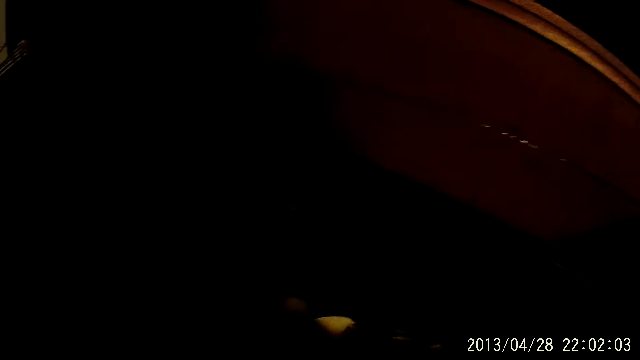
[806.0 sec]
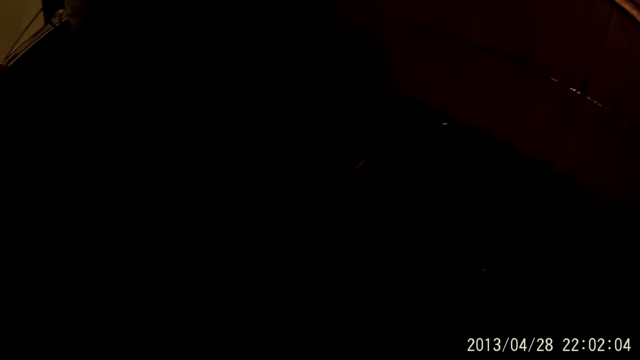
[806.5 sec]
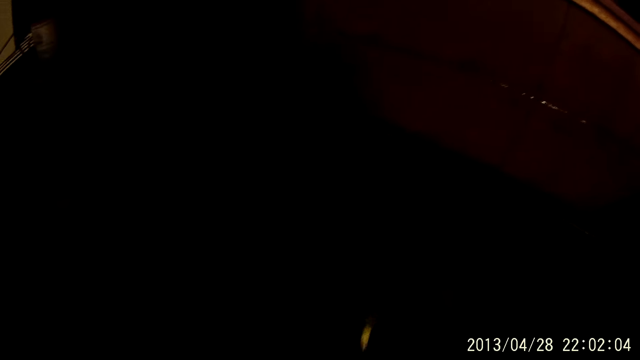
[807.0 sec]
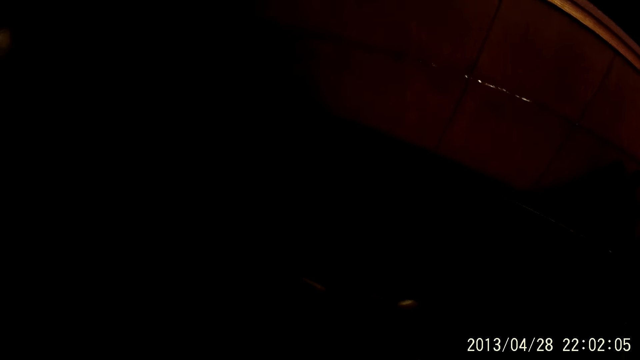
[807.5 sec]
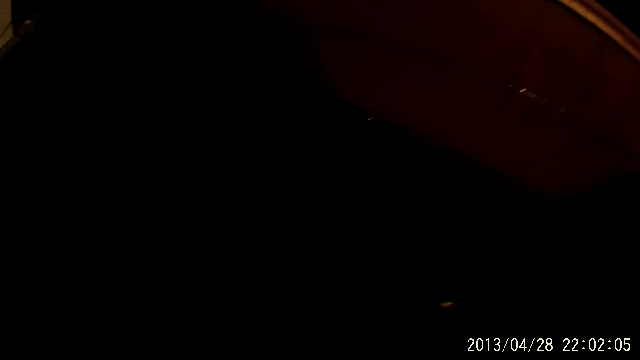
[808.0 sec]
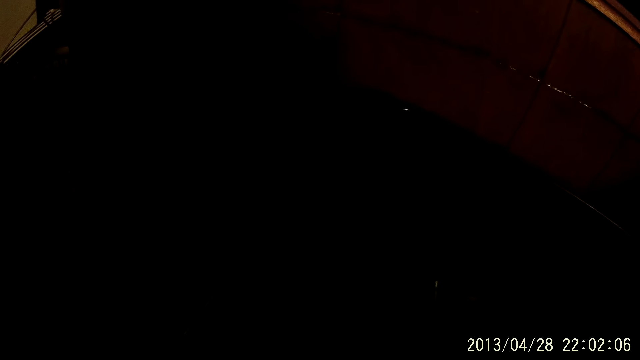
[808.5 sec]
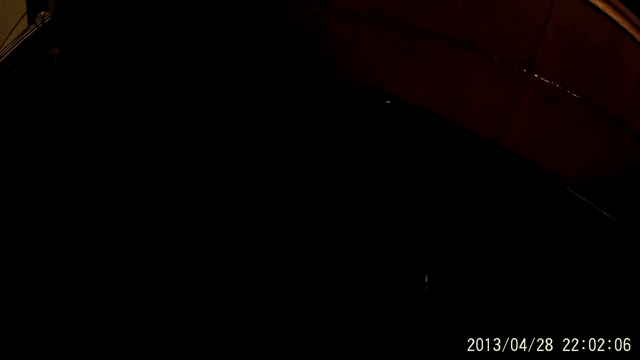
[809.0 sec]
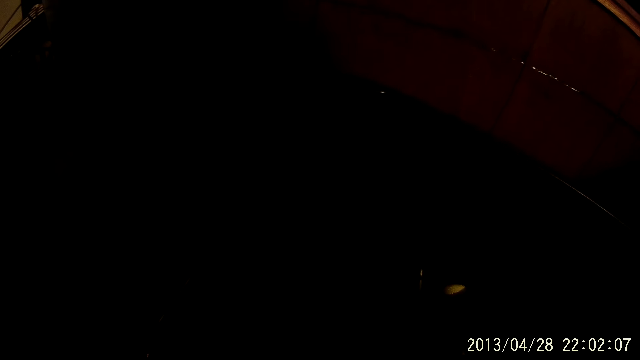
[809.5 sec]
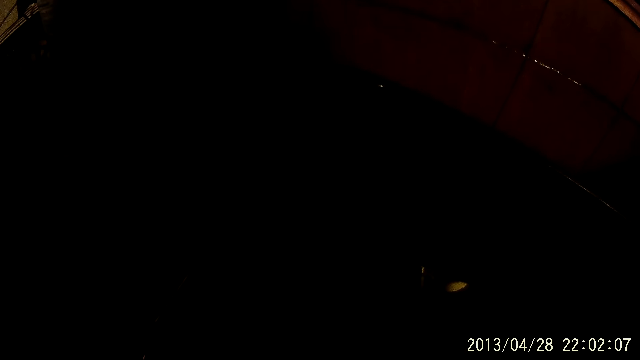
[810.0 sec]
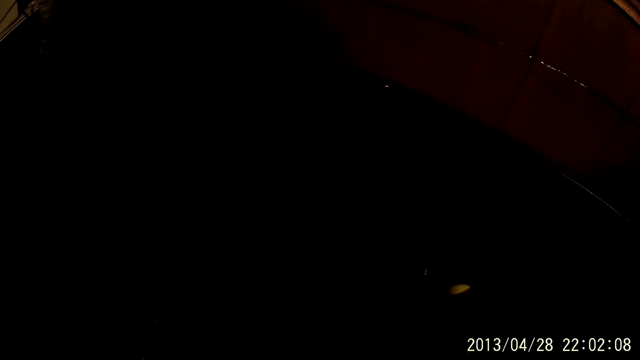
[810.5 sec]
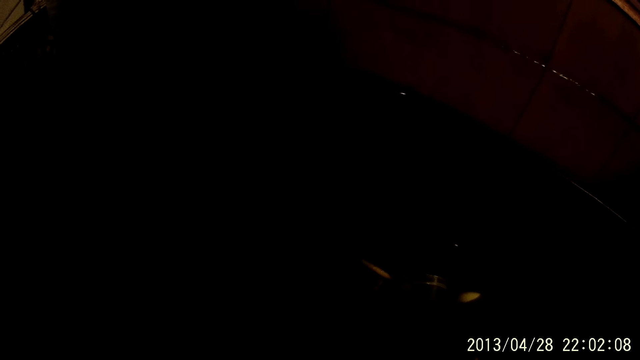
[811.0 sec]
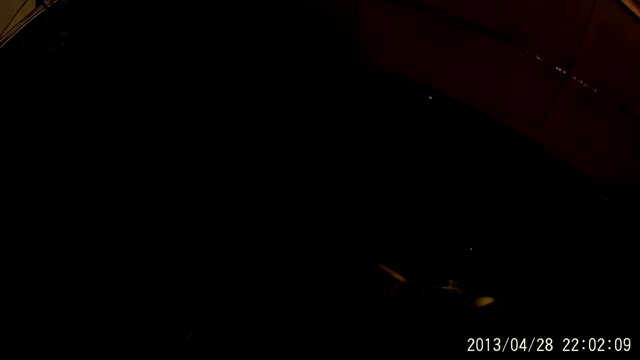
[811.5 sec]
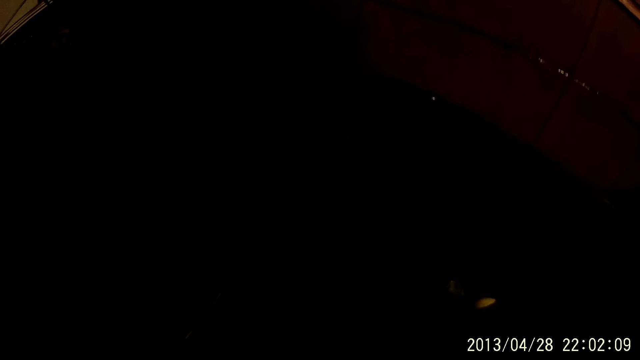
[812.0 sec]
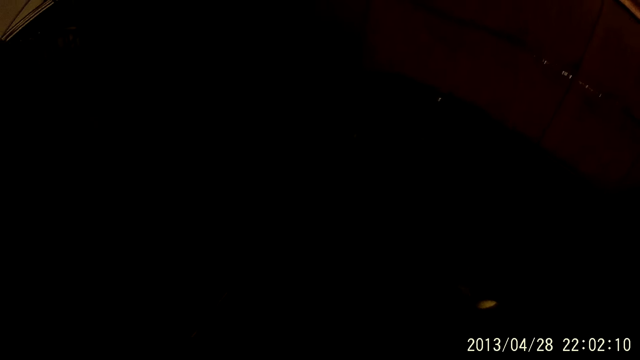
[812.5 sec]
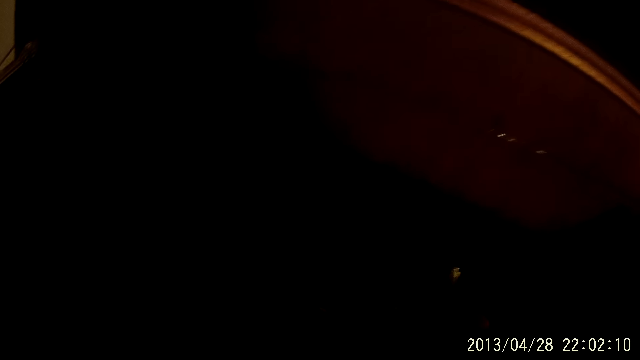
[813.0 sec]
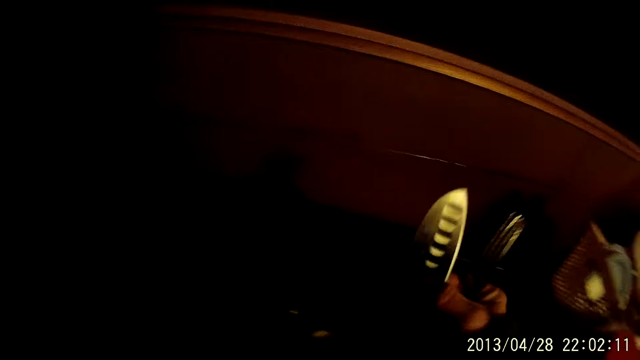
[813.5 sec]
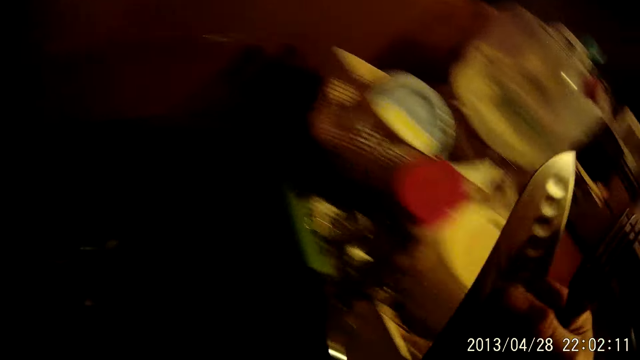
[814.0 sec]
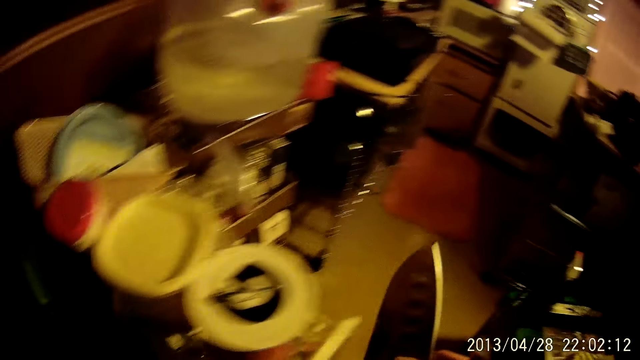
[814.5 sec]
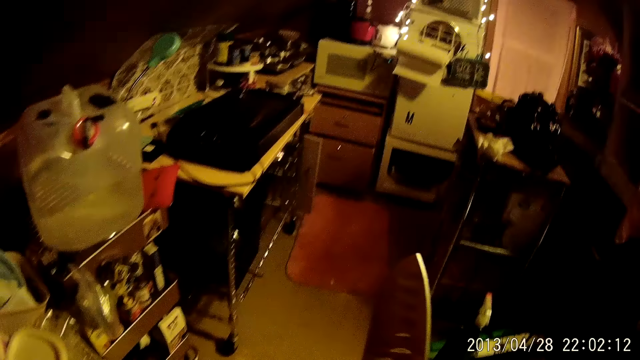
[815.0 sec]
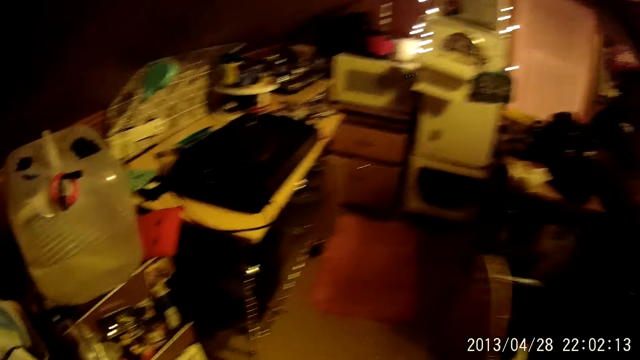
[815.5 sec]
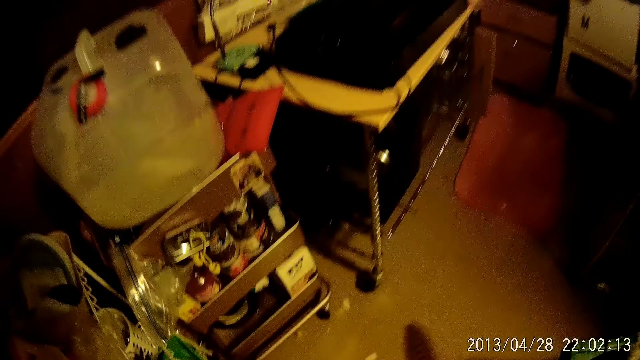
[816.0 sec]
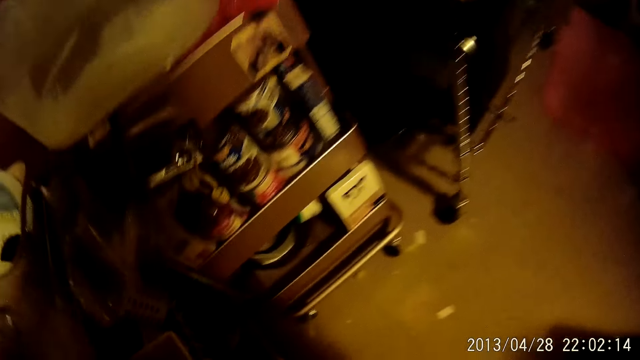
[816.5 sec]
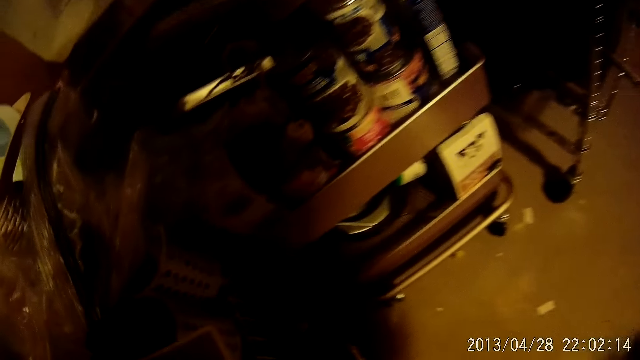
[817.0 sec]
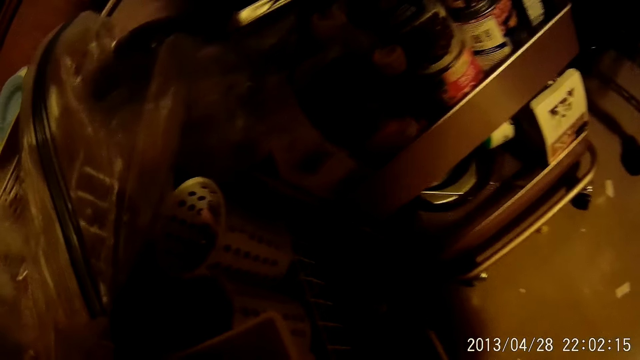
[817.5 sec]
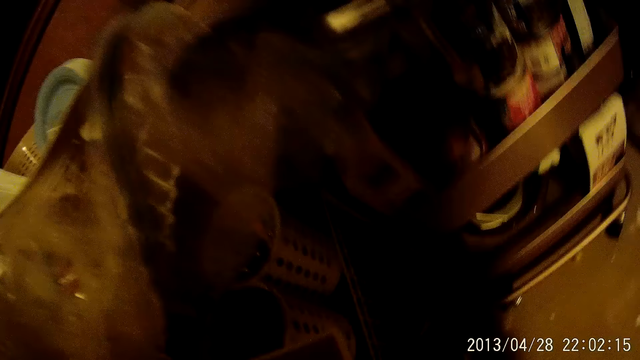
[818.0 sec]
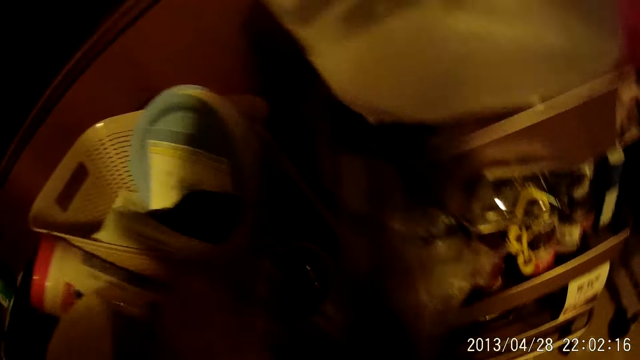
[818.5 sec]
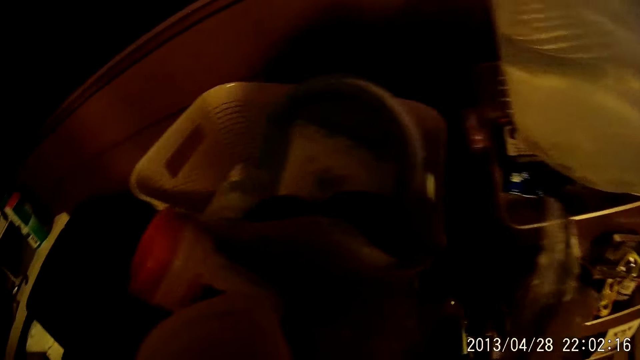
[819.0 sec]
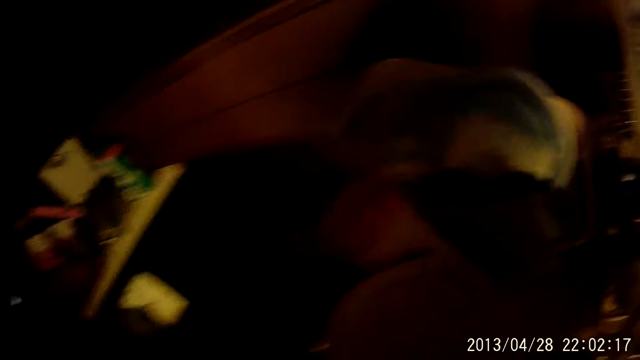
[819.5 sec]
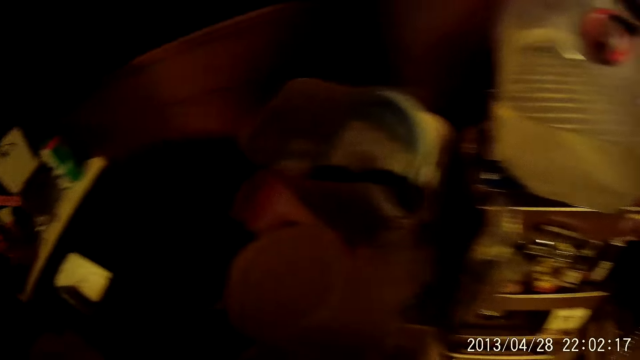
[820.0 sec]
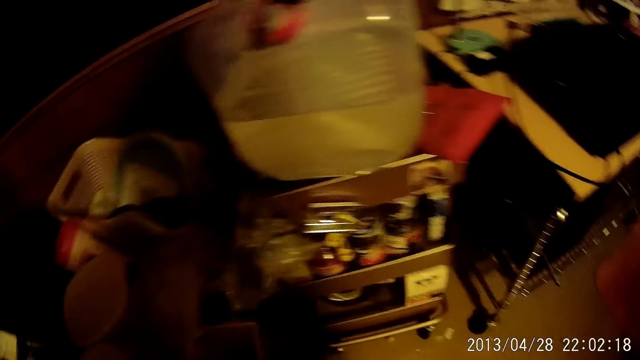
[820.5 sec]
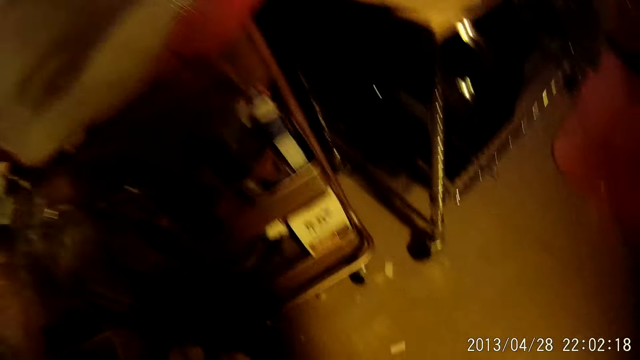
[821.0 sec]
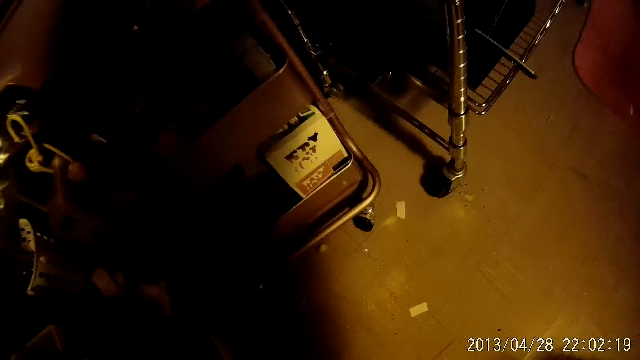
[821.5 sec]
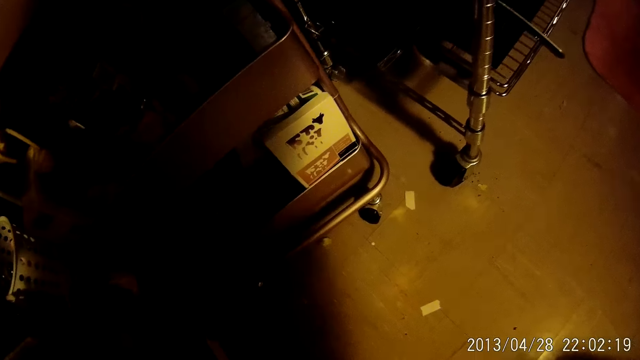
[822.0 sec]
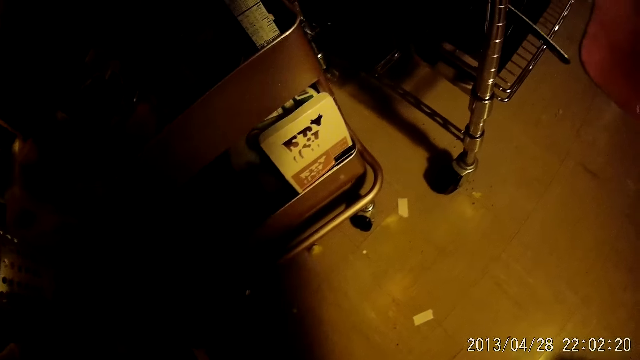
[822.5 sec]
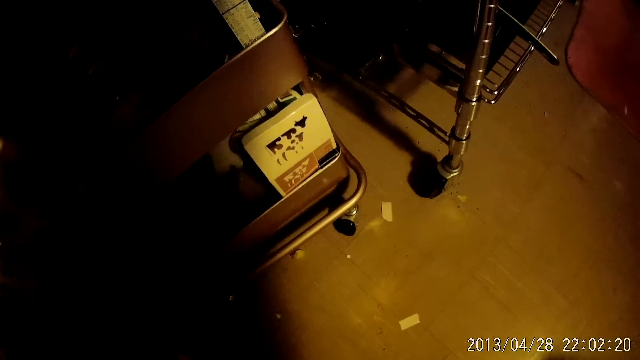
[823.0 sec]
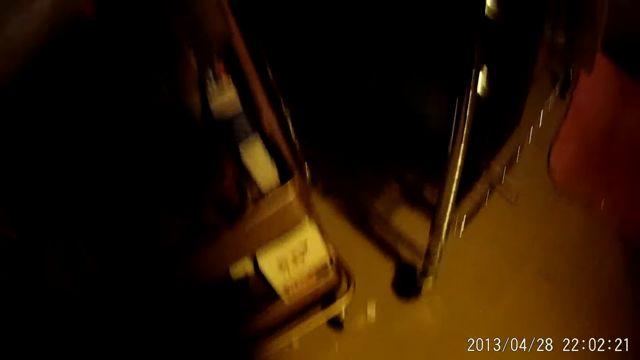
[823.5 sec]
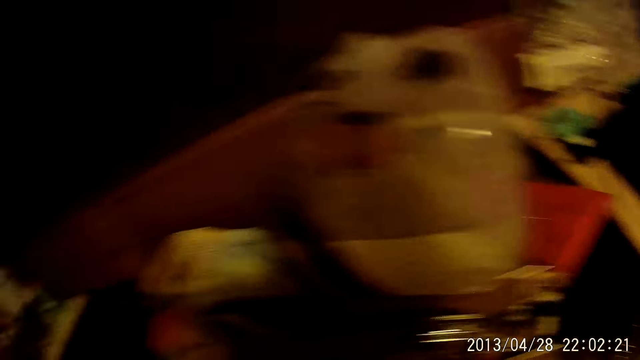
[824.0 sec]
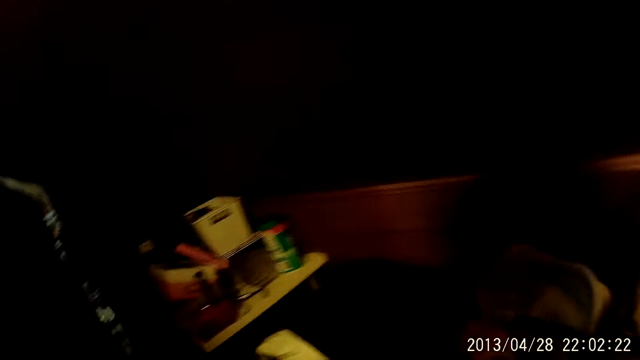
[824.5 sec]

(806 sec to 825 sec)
The camera wearer picks up a knife. They pick up a fork. They carry the knife and carry the fork. They place the knife on the stand and place the fork on the stand.

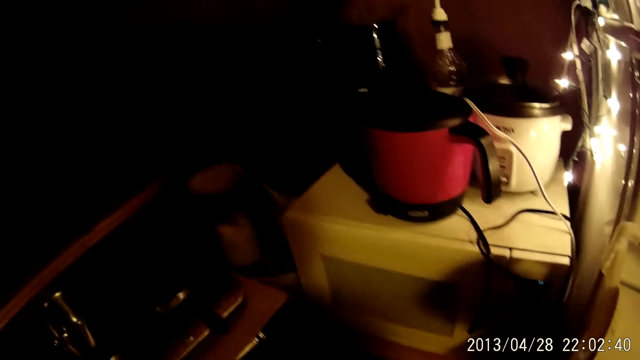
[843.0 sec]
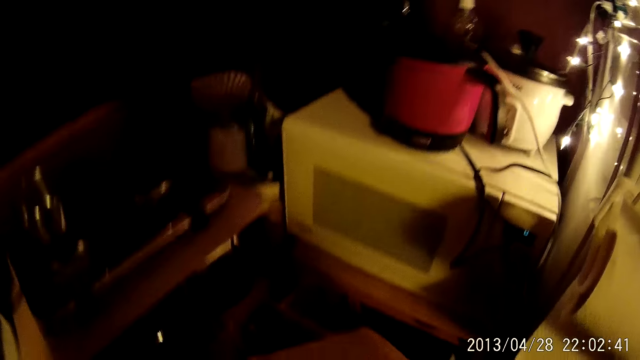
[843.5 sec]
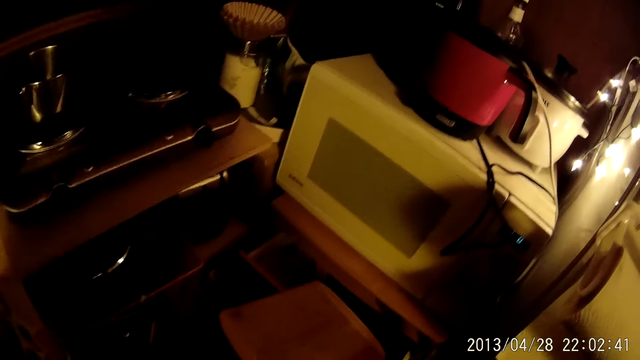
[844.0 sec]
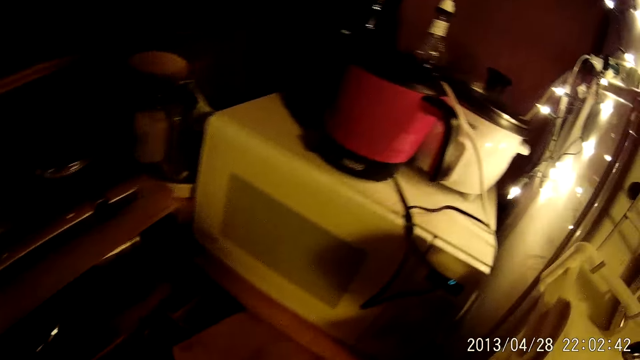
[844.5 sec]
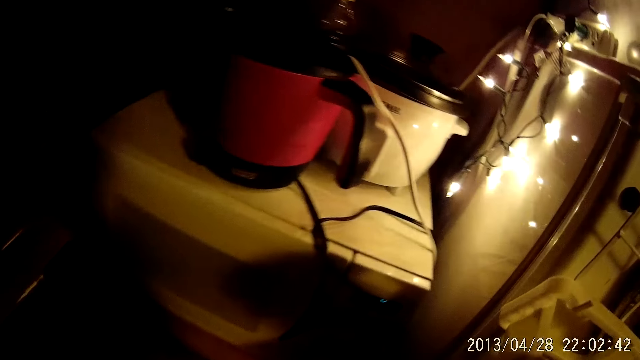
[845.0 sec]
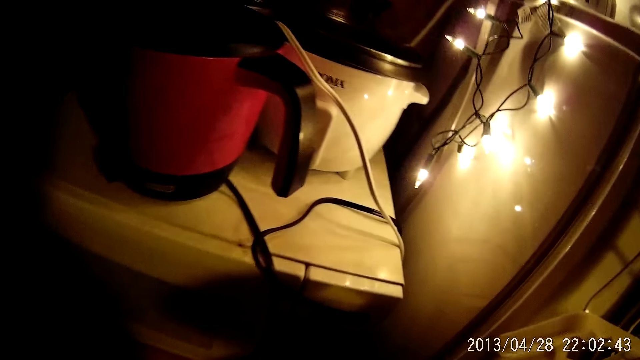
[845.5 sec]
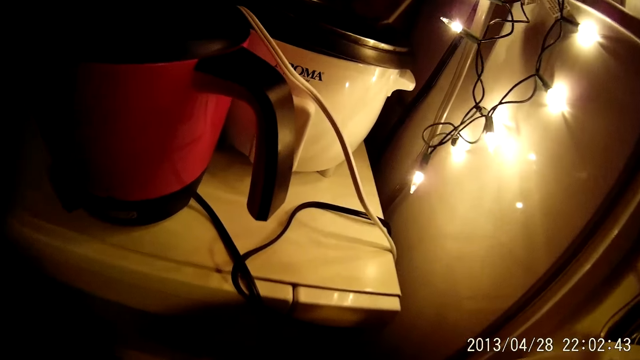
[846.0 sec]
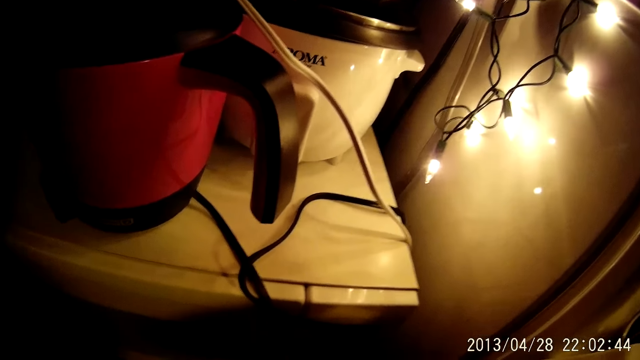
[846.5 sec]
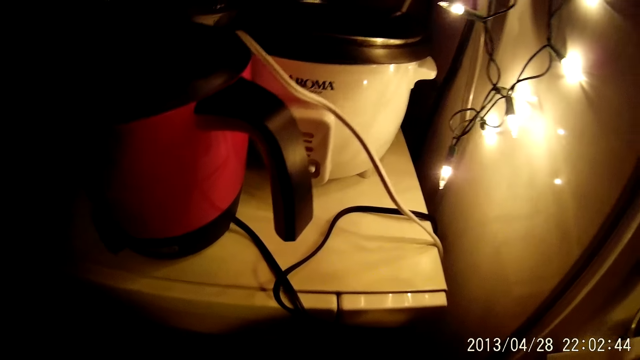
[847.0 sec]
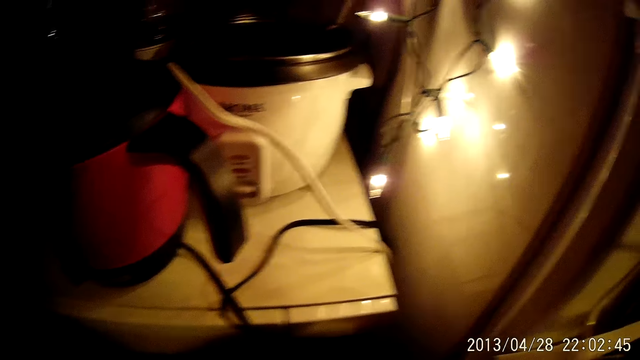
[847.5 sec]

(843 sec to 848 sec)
The camera wearer places the chopping board on the shelf.
